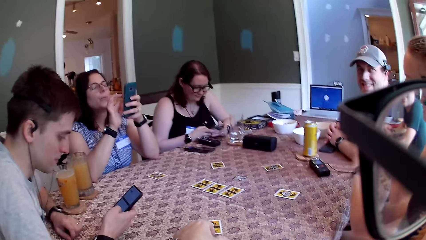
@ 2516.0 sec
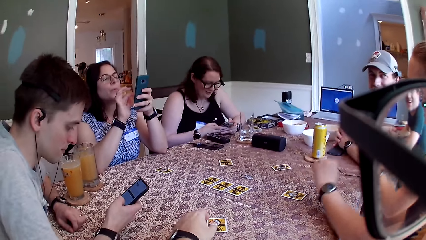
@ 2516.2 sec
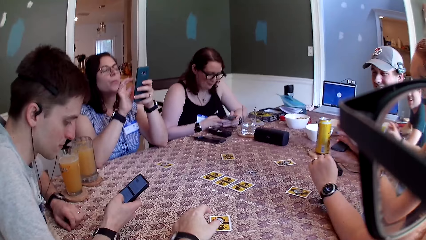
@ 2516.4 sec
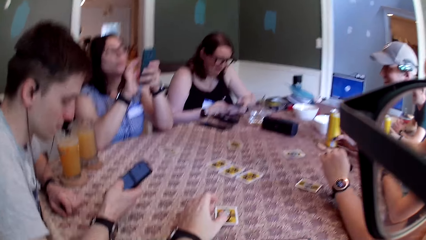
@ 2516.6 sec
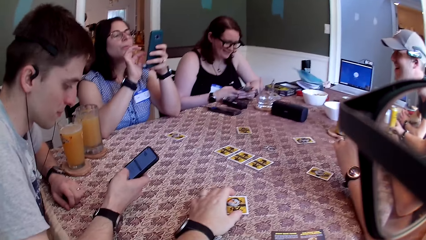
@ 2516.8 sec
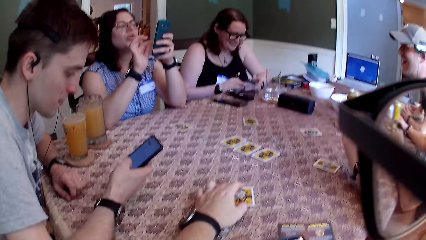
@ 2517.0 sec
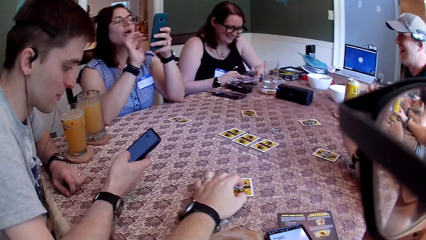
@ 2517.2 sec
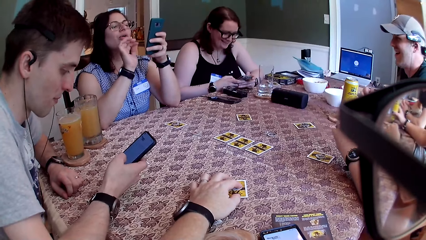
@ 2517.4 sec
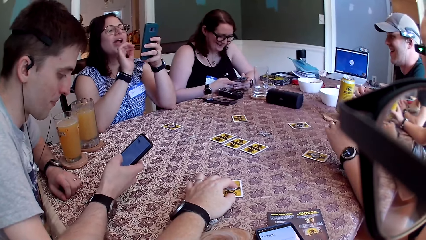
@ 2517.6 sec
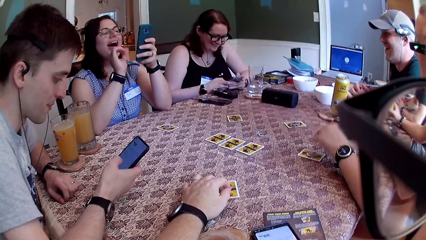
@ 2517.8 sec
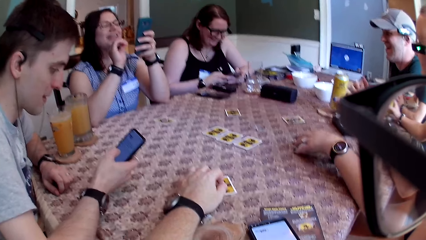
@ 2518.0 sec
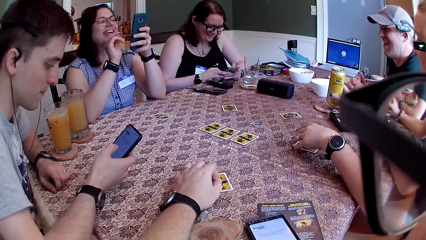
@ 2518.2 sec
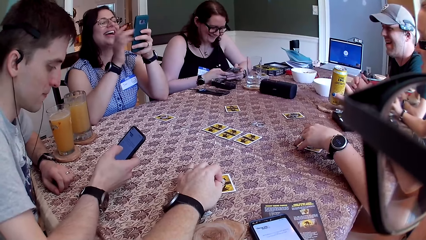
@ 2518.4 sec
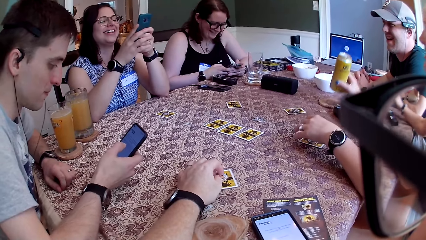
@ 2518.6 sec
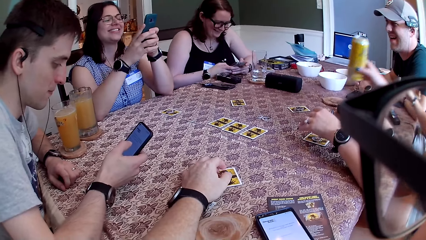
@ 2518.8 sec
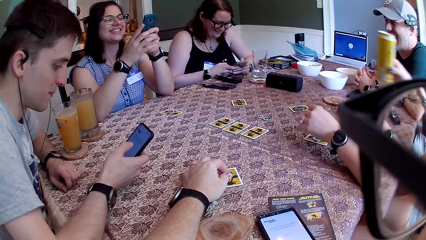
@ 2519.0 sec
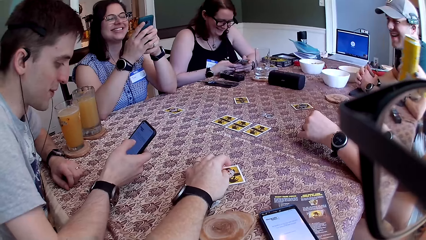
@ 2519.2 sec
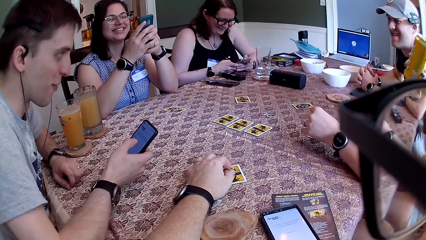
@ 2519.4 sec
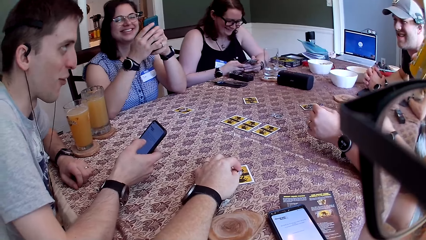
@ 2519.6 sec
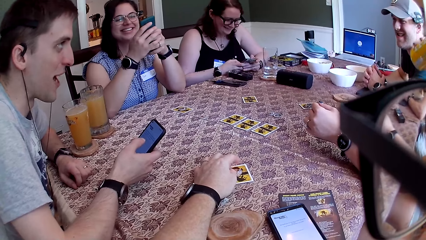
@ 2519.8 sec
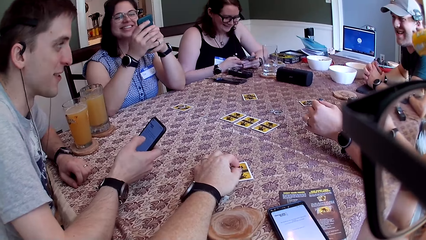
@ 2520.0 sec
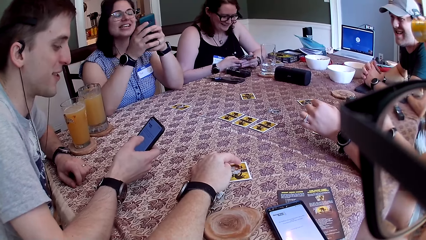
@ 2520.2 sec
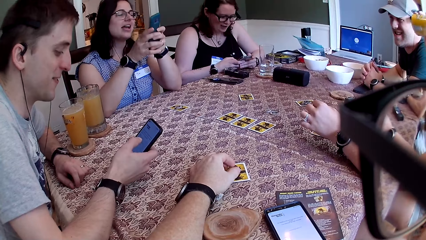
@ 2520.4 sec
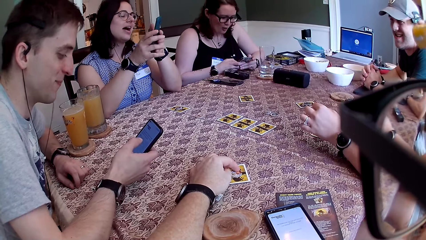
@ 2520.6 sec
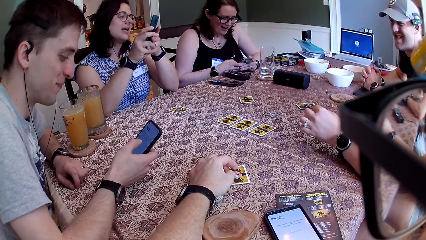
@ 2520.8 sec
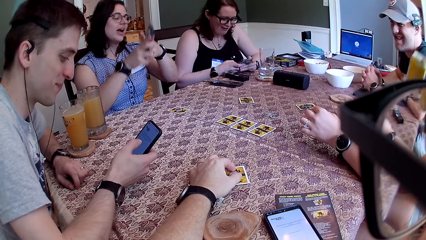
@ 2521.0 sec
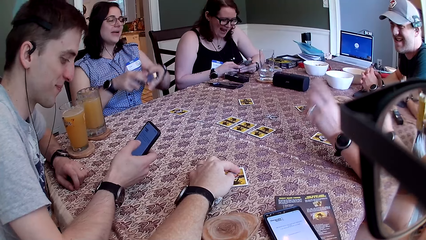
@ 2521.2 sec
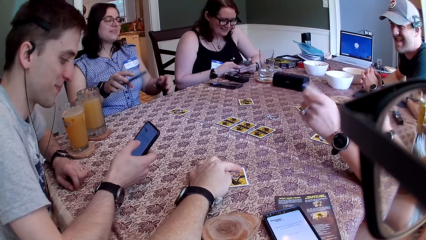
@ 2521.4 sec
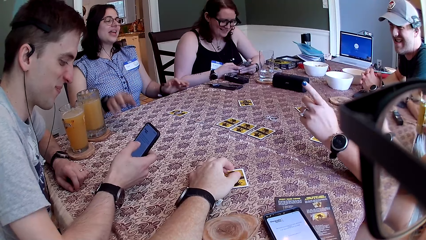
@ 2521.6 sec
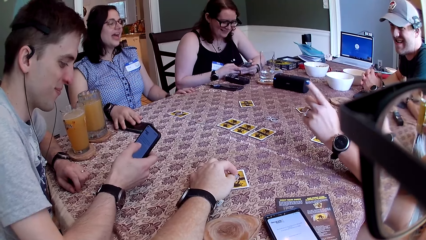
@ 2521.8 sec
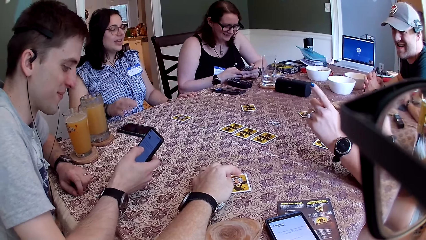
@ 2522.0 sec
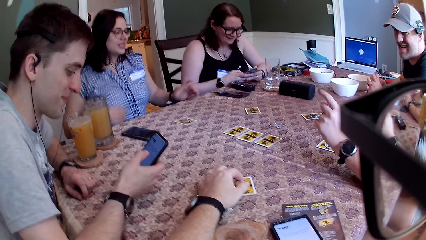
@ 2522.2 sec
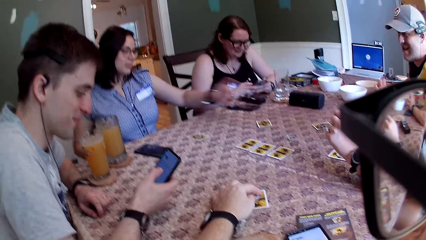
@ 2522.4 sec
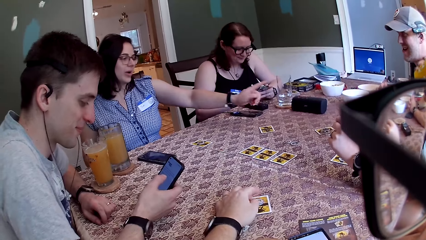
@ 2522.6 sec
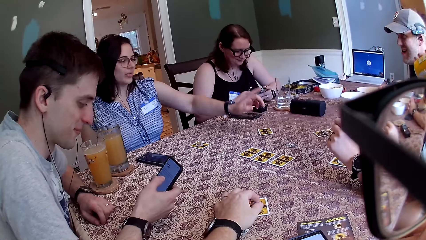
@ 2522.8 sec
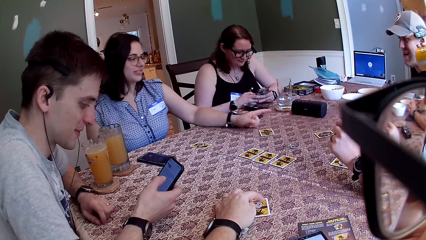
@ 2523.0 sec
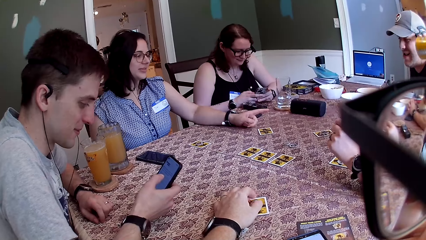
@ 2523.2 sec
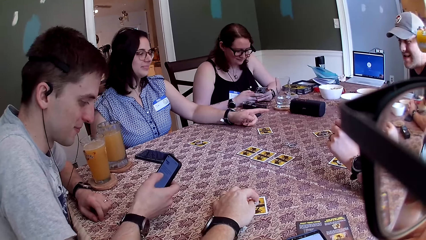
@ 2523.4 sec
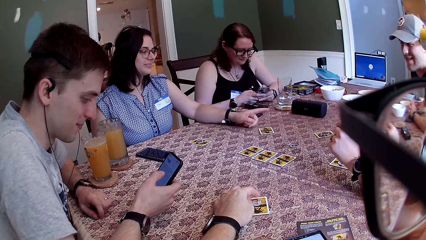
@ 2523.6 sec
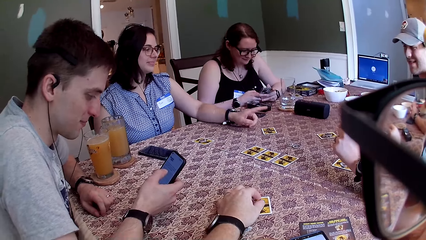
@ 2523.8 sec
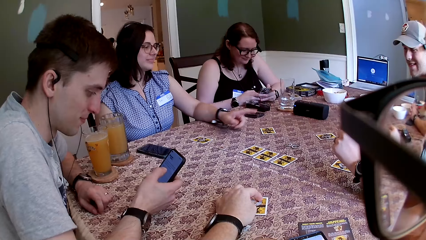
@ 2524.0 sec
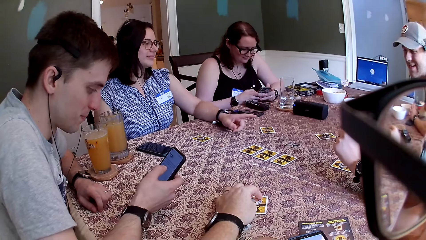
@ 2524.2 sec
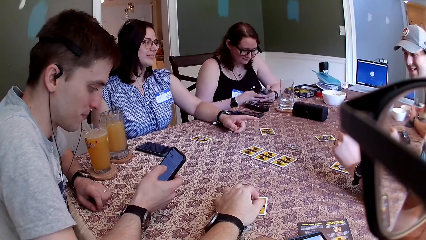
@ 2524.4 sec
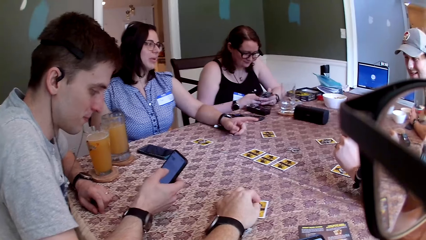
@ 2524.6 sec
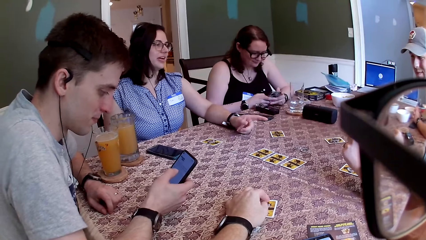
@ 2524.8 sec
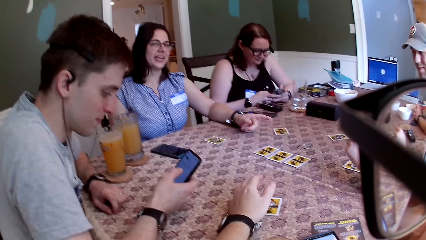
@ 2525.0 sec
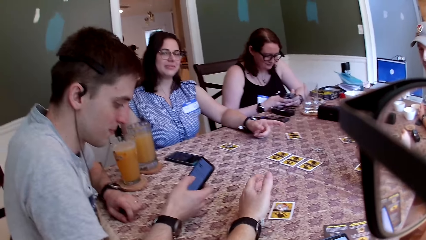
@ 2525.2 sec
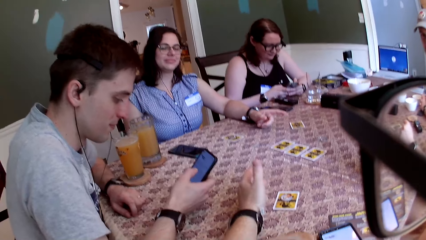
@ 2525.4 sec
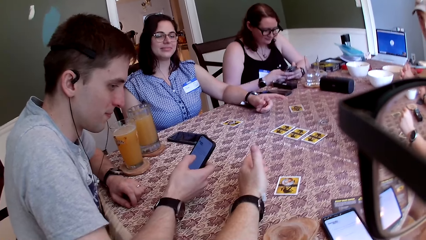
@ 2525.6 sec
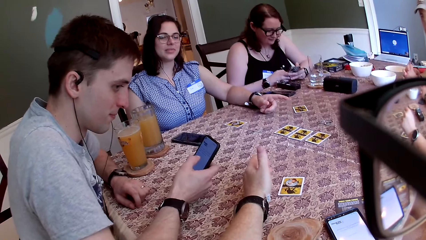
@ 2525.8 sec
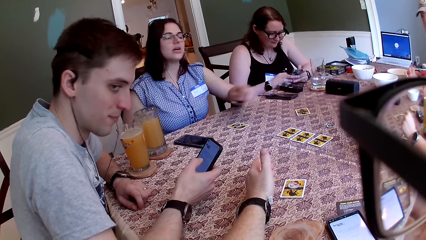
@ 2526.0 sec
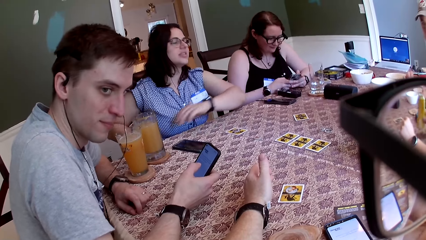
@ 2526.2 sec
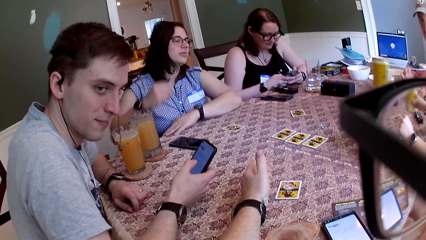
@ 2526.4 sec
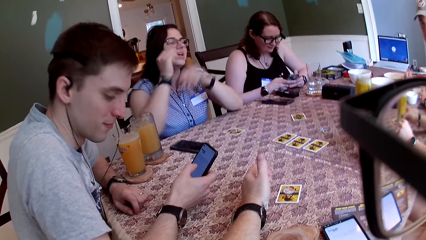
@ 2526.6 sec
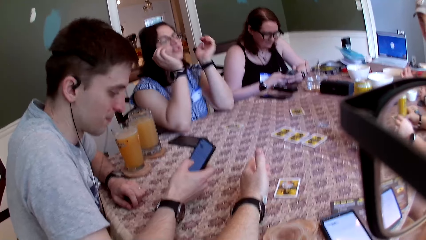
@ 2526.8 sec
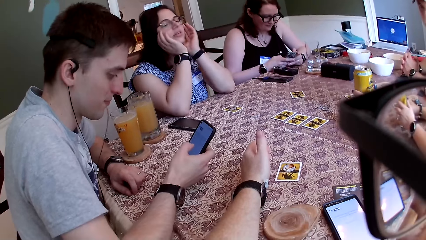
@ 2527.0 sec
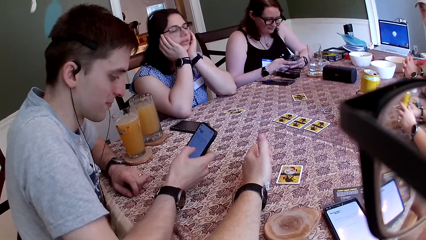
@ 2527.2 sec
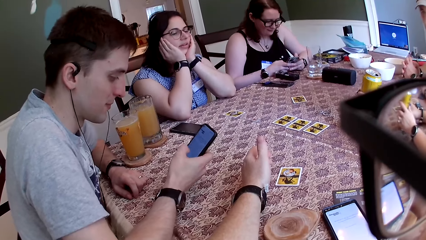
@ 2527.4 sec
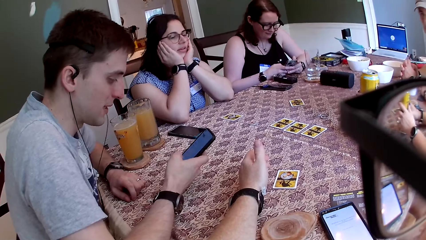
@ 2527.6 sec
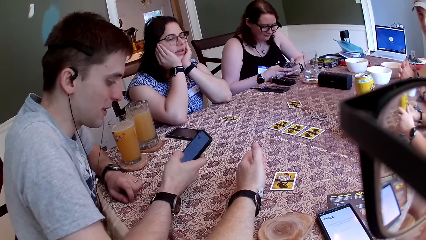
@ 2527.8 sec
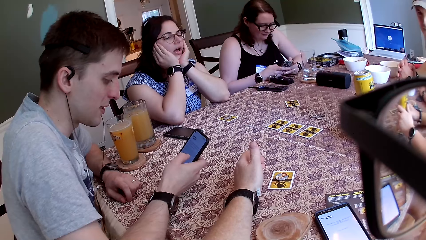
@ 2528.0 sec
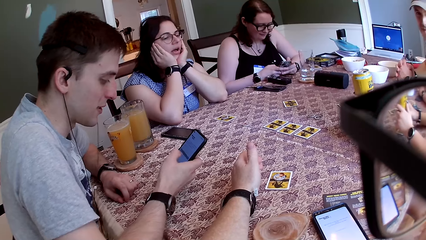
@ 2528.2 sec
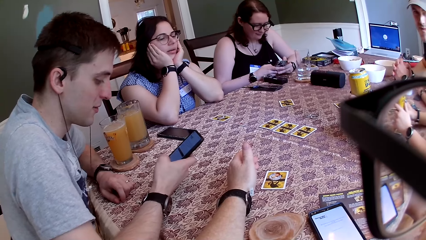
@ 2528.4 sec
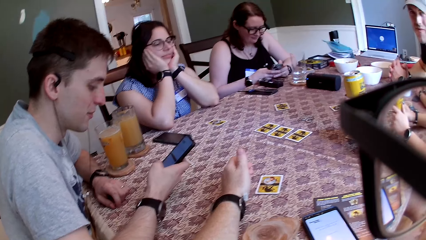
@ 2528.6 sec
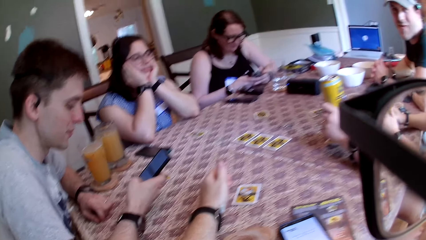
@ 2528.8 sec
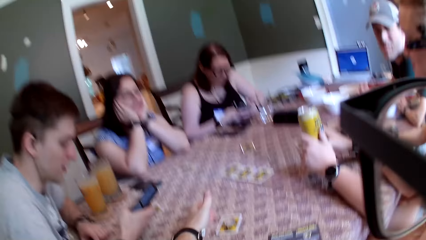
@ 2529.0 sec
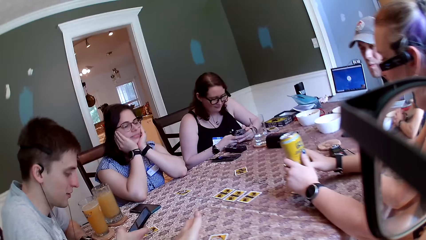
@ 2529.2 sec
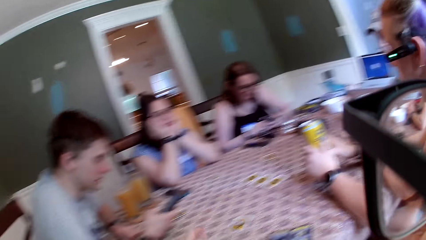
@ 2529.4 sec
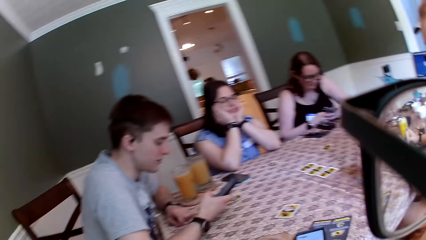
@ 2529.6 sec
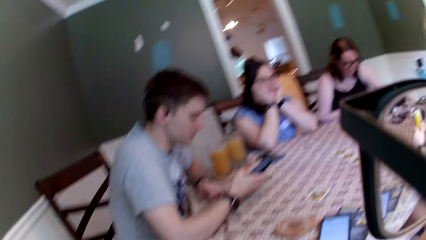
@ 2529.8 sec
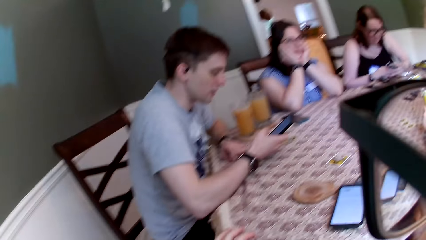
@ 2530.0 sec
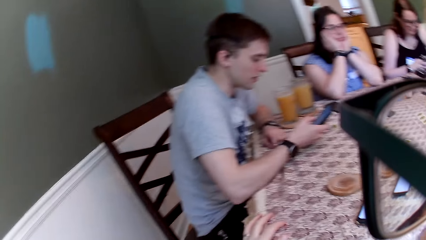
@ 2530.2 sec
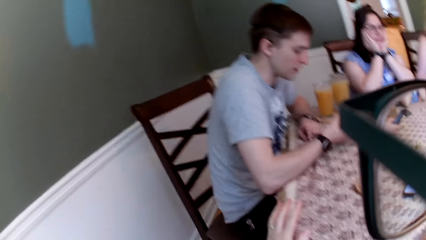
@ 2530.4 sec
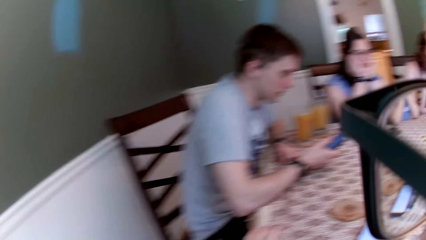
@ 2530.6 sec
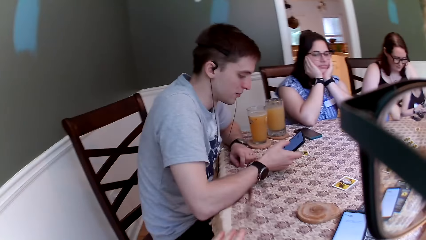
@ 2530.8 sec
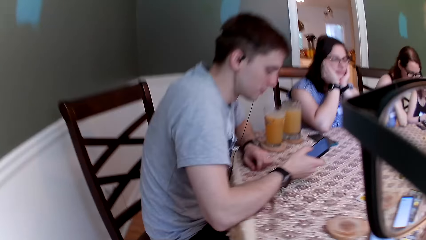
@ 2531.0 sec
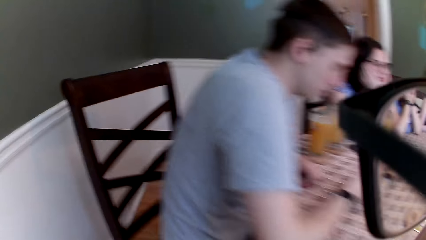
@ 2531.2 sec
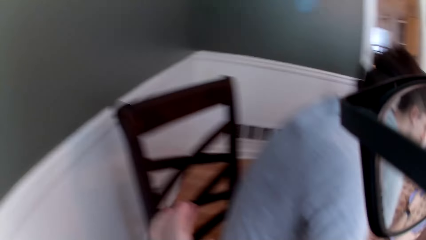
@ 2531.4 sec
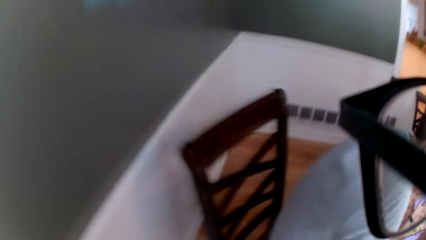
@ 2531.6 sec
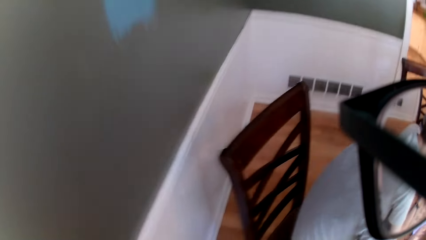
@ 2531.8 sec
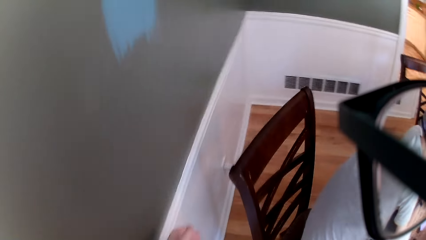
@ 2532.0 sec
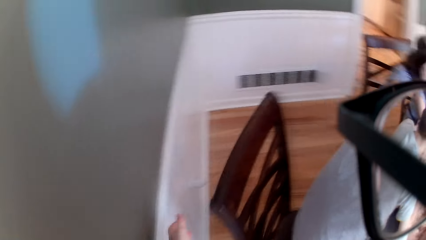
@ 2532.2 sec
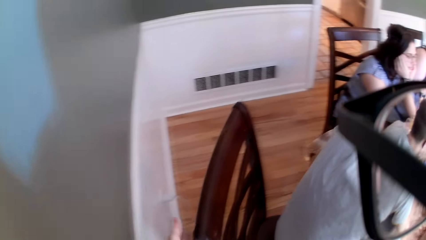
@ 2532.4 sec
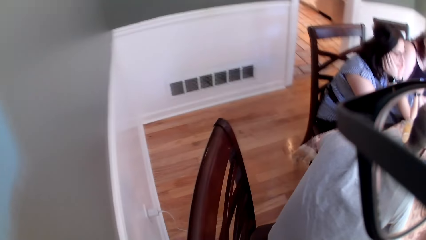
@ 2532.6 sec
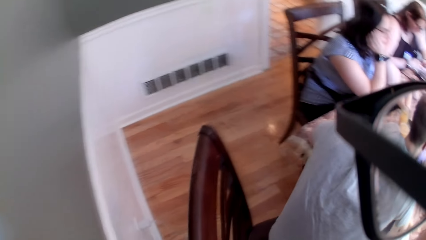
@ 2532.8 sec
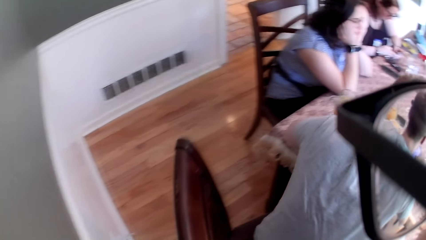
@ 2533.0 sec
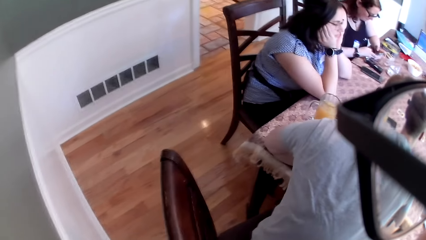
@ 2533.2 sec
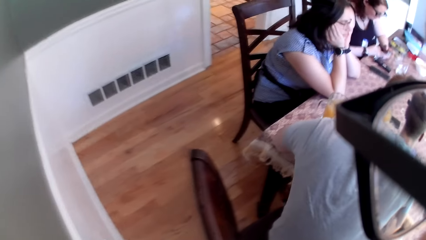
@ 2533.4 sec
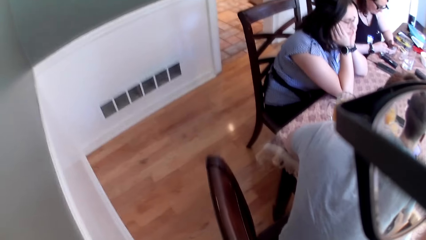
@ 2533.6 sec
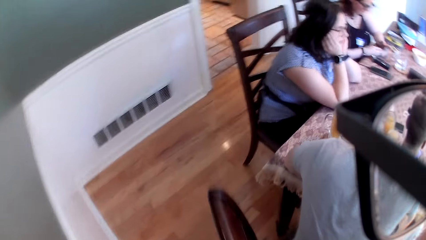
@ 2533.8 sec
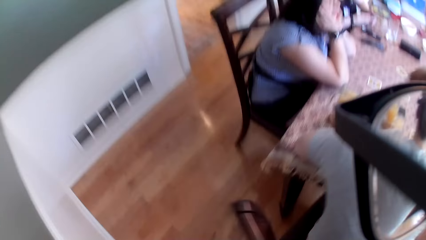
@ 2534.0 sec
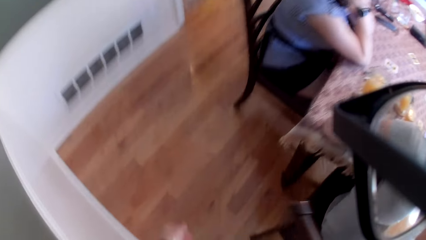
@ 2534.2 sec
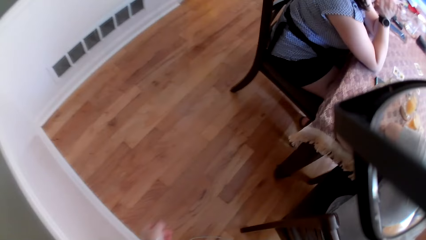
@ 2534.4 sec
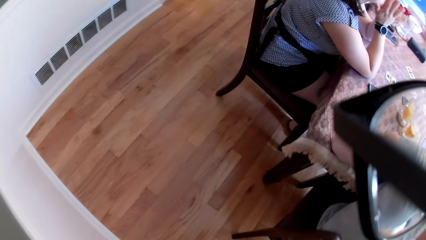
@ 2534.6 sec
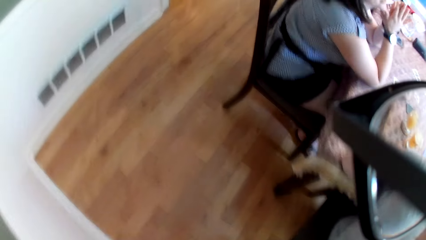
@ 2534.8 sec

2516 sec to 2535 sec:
The woman converses with the group of people. Another woman puts her left hand on the table and grabs a can of drink with her right hand. The camera wearer rolls a coin on a card with his left hand. The other woman adjusts the card with her left hand. The man converses with another man. The other woman drinks from the can of drink with her right hand. The camera wearer touches a playing card on the table. The other woman twitches her left hand. A third woman drops a phone on the table with her right hand, converses with the other man, and points towards the other man. The camera wearer converses with the third woman. The third woman puts both her hands below her chin. The camera wearer looks around. He touches a chair with his right hand. He walks. The first man shifts his chair forward.
